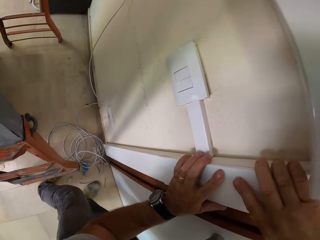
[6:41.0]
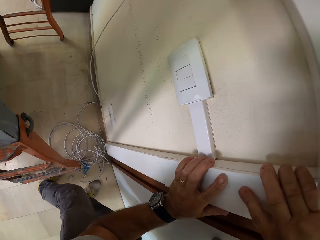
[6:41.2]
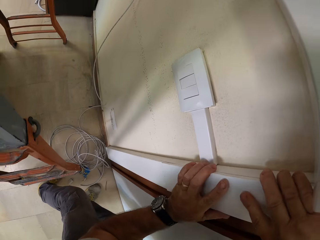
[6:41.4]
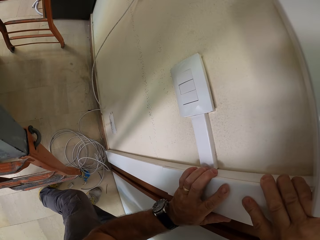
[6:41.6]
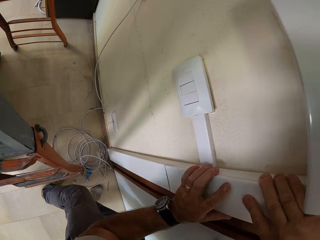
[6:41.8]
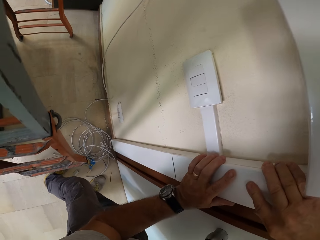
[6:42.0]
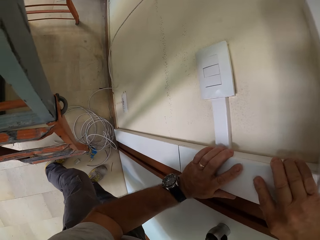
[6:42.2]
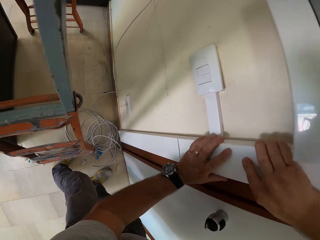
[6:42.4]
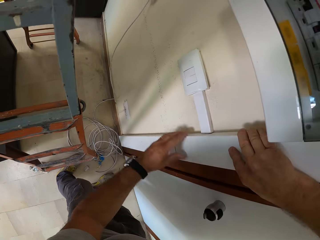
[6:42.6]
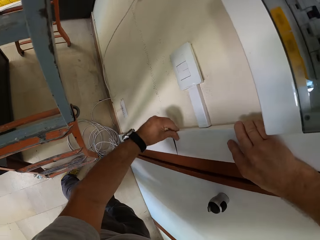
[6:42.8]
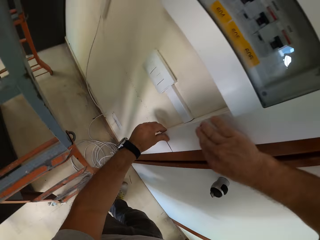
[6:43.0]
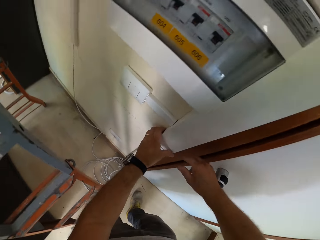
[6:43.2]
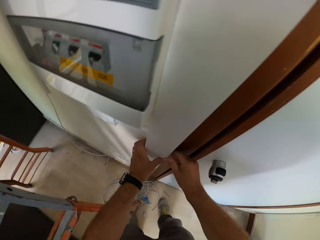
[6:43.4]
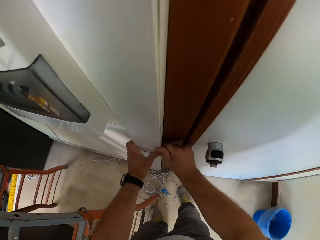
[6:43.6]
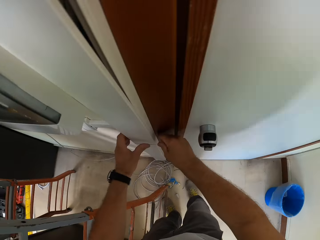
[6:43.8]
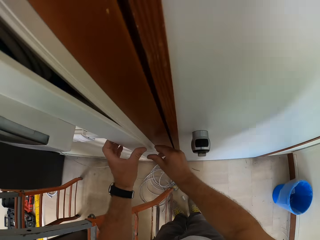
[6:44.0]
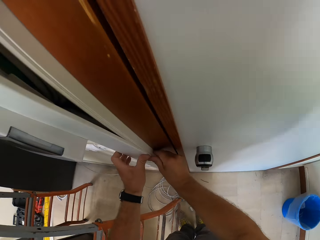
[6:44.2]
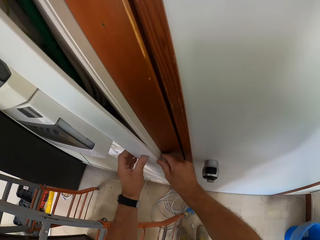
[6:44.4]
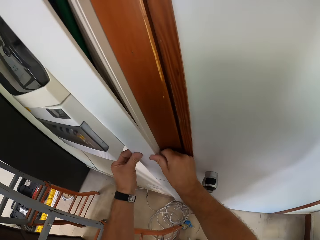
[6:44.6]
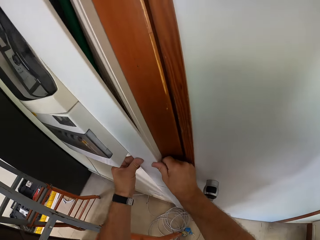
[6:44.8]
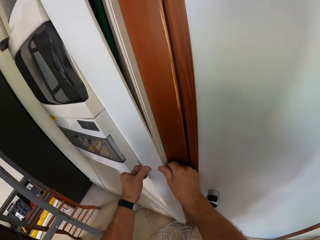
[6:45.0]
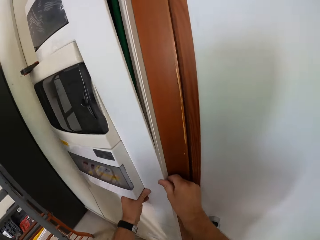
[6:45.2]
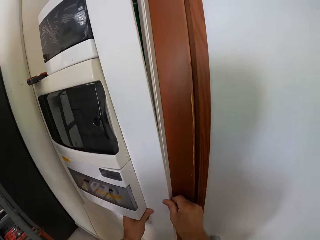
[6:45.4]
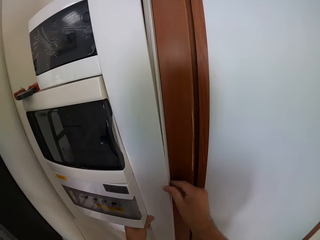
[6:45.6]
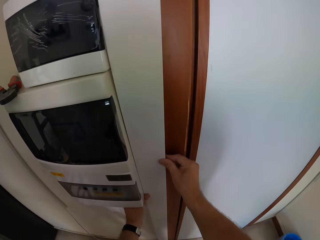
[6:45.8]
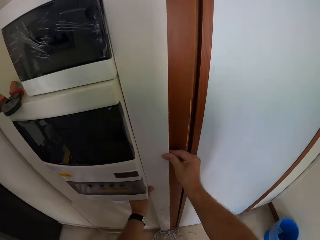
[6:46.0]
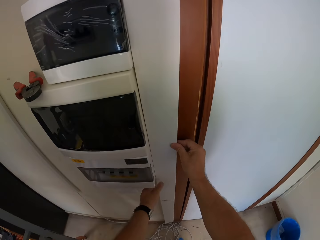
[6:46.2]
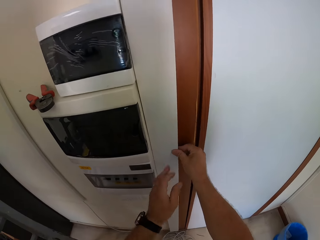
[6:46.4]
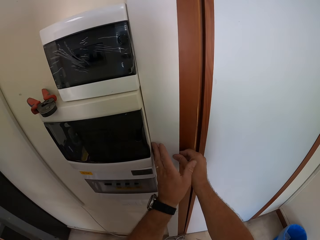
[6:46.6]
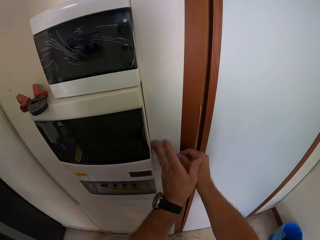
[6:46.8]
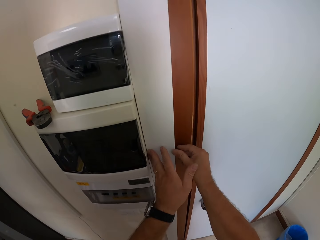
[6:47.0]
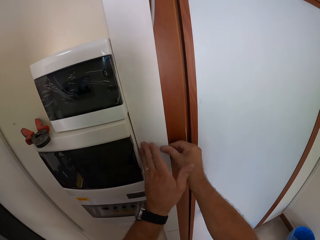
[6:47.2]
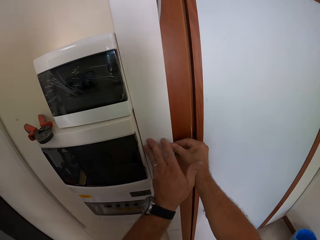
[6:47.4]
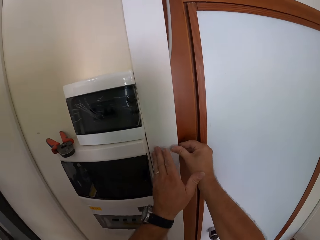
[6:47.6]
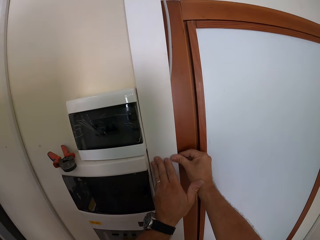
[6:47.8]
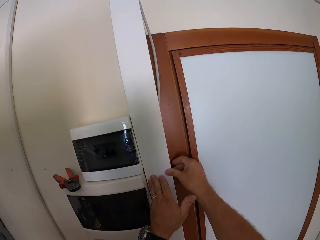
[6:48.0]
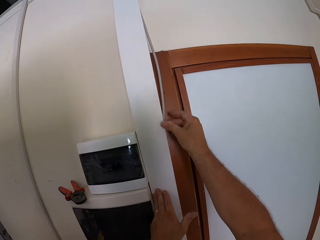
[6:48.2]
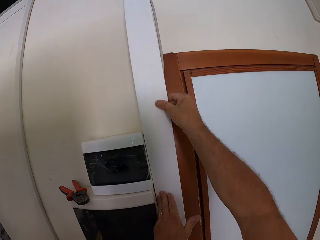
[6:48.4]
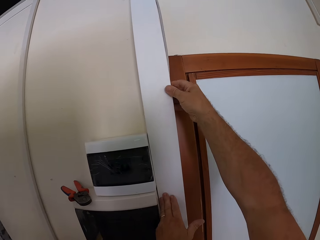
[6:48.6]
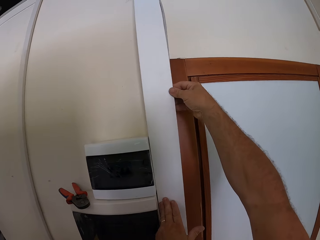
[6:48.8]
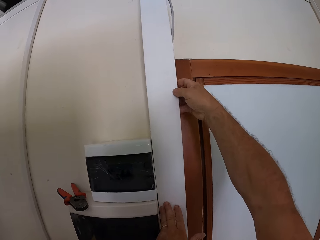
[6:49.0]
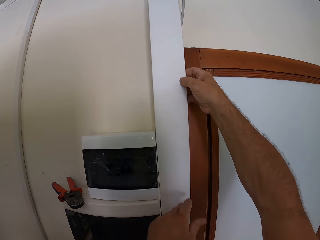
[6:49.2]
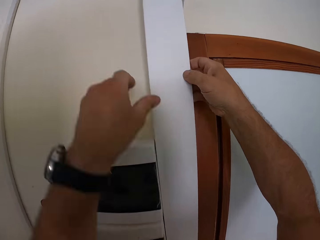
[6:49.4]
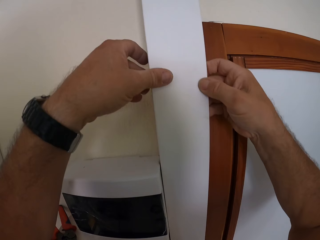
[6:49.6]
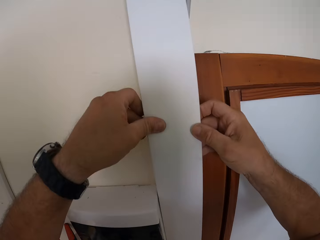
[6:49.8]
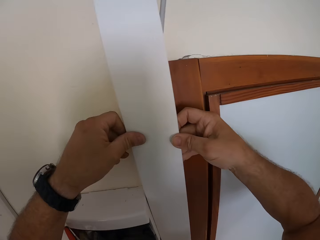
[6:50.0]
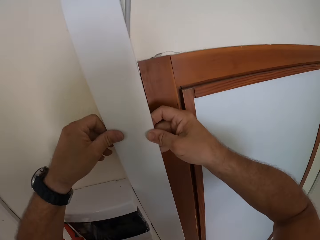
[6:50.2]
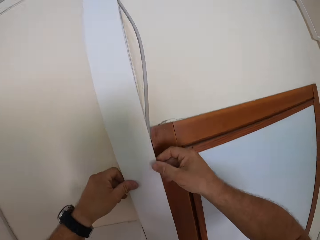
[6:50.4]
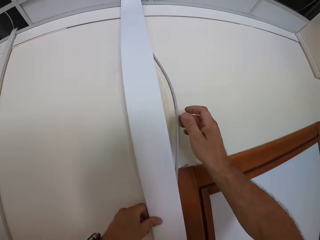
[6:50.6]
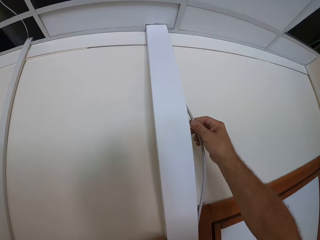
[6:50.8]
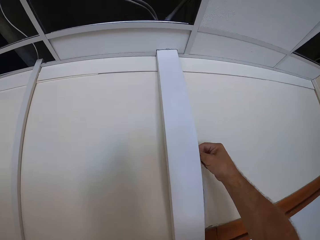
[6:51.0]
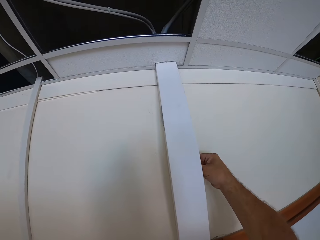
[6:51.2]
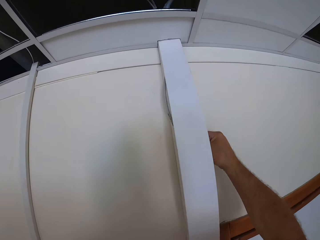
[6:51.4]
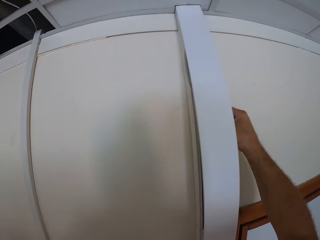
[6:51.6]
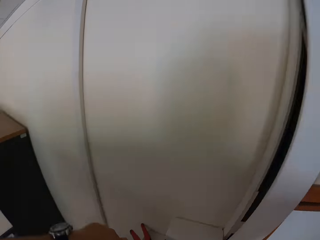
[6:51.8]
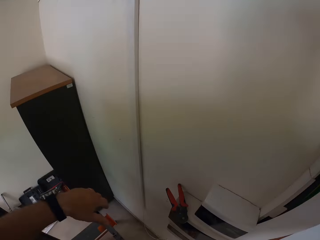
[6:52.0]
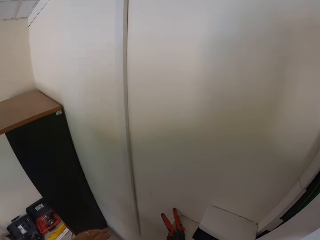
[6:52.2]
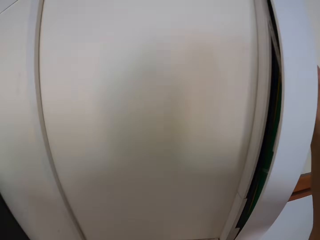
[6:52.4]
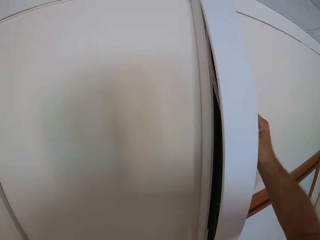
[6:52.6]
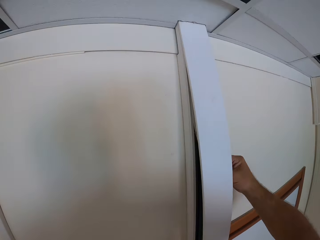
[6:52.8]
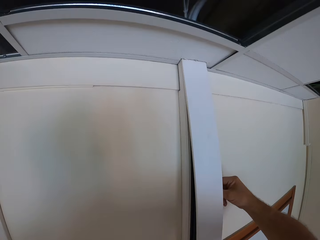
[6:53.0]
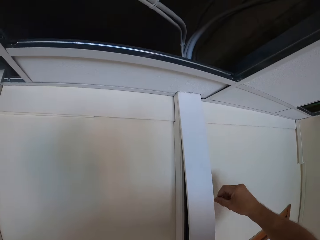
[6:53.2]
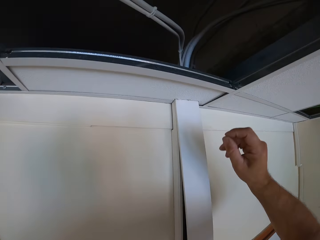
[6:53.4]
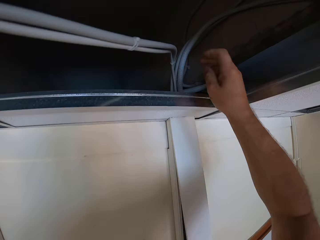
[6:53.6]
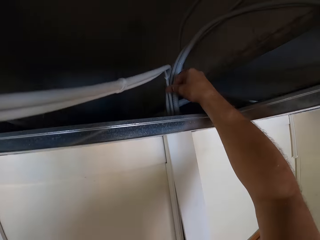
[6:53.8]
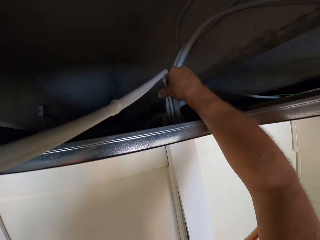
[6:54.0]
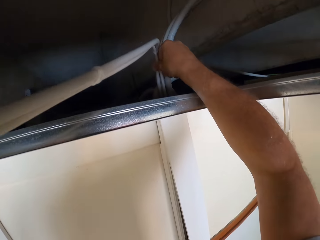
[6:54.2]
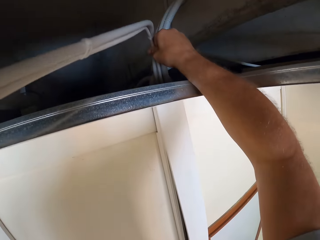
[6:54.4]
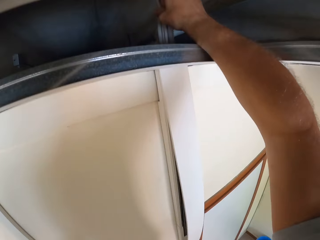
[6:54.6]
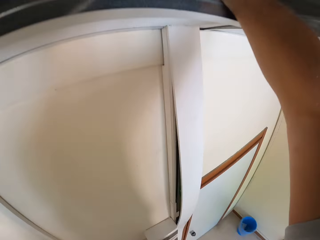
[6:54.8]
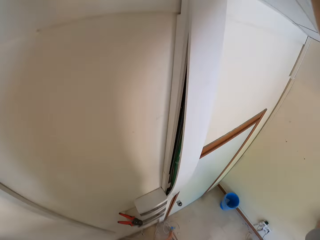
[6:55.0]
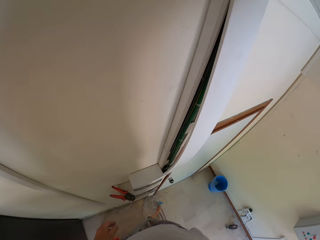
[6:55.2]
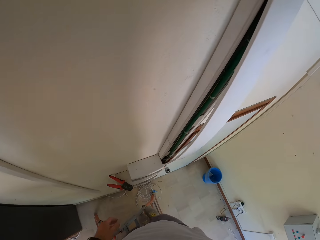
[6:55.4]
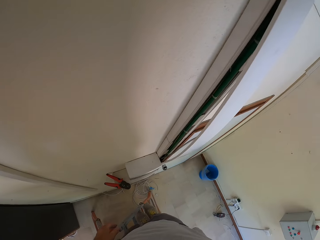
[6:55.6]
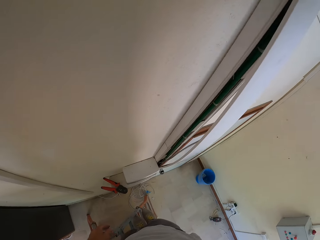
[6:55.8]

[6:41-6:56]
The camera wearer covers the cable. They adjust a wire into the wire casing again. They insert the cable. They adjust the wire above the ceiling.

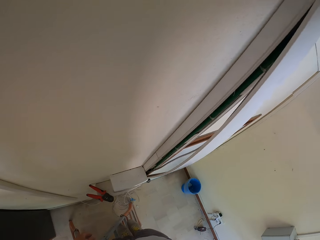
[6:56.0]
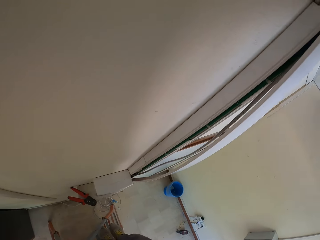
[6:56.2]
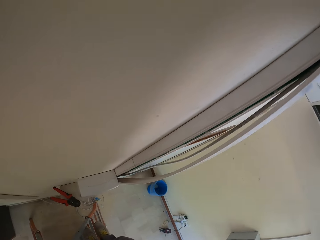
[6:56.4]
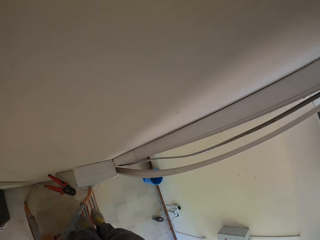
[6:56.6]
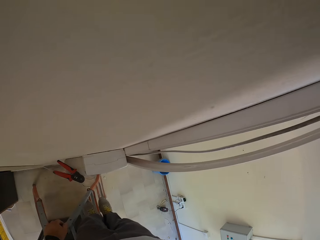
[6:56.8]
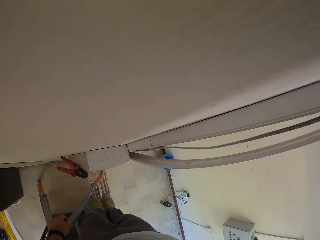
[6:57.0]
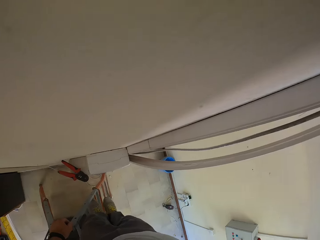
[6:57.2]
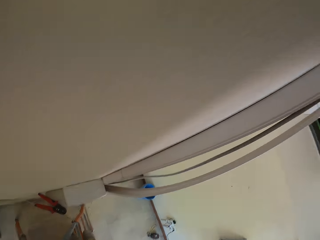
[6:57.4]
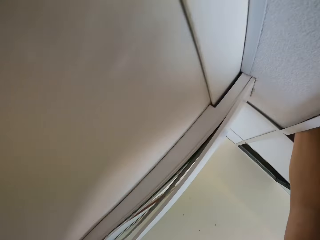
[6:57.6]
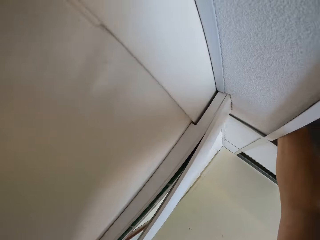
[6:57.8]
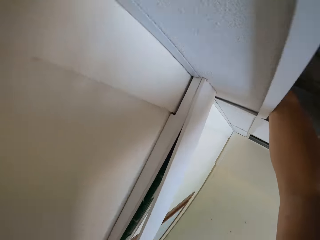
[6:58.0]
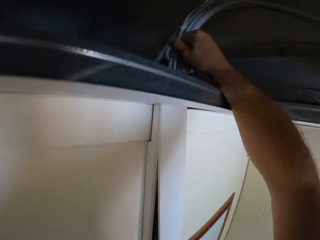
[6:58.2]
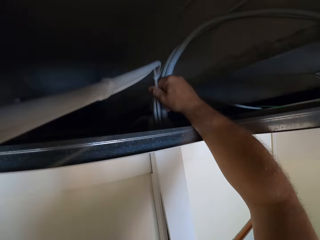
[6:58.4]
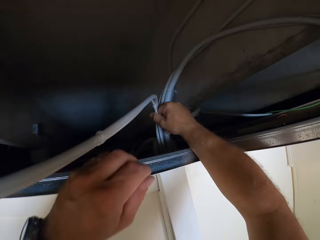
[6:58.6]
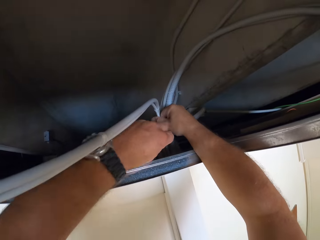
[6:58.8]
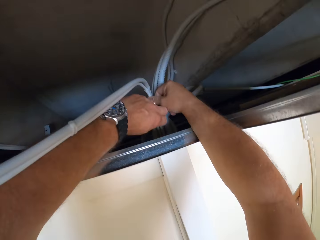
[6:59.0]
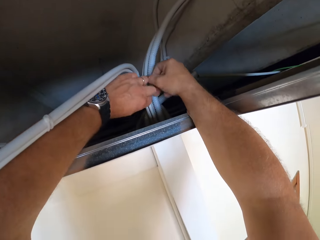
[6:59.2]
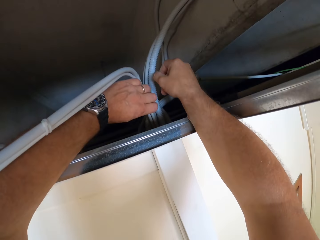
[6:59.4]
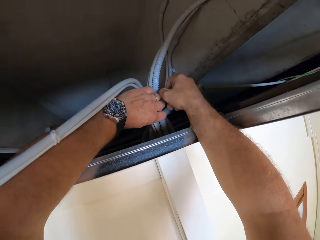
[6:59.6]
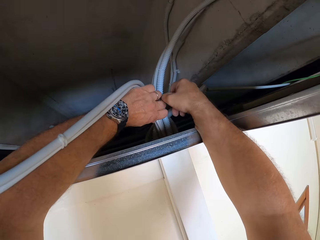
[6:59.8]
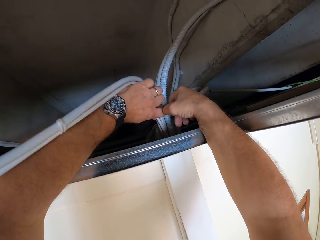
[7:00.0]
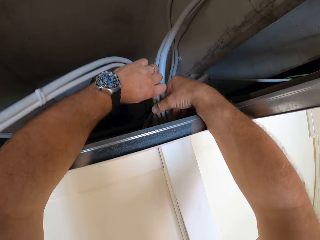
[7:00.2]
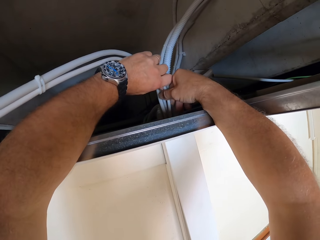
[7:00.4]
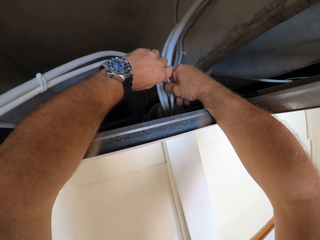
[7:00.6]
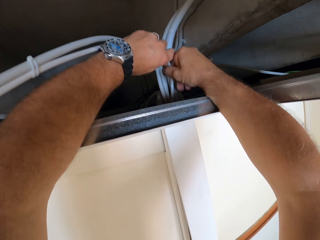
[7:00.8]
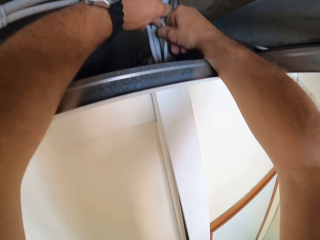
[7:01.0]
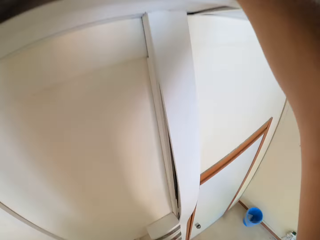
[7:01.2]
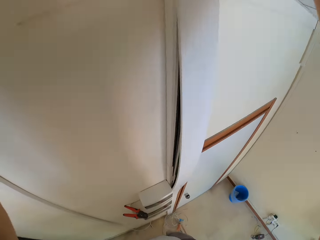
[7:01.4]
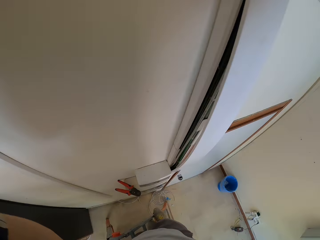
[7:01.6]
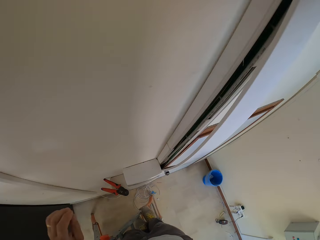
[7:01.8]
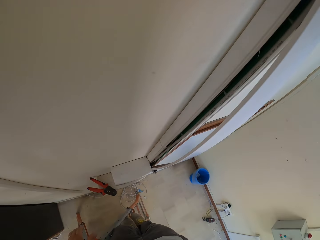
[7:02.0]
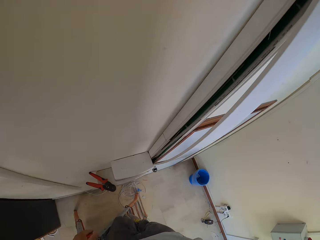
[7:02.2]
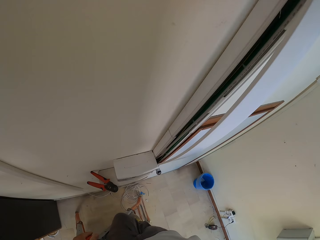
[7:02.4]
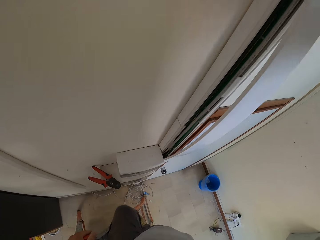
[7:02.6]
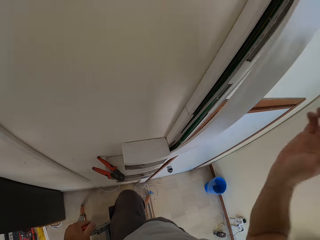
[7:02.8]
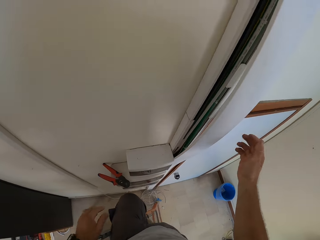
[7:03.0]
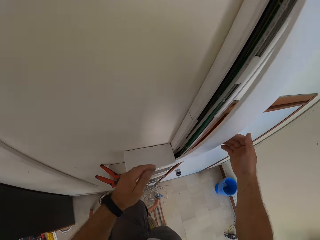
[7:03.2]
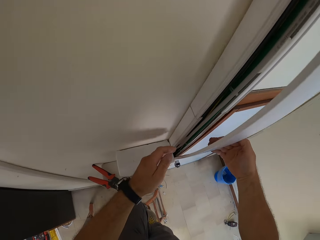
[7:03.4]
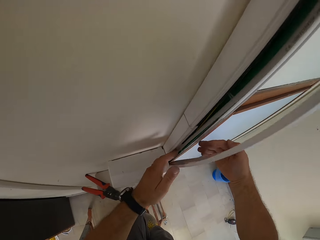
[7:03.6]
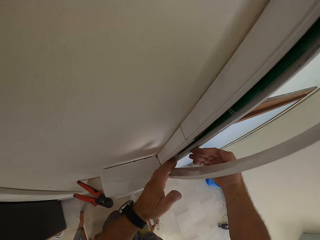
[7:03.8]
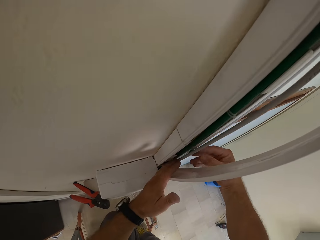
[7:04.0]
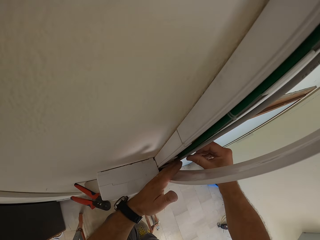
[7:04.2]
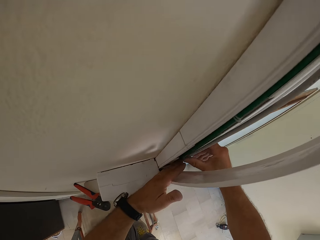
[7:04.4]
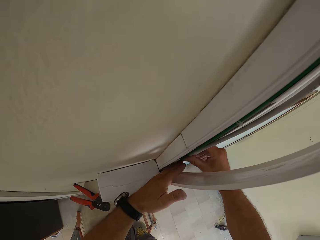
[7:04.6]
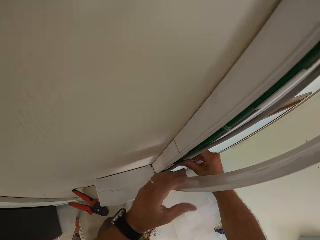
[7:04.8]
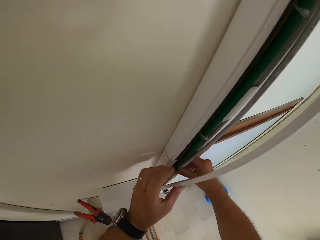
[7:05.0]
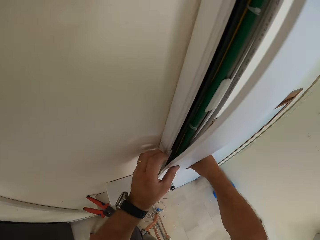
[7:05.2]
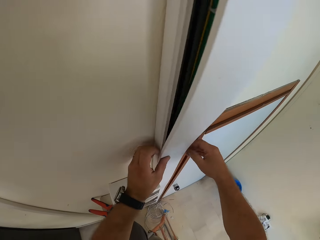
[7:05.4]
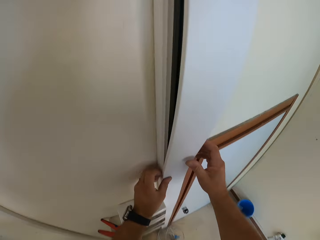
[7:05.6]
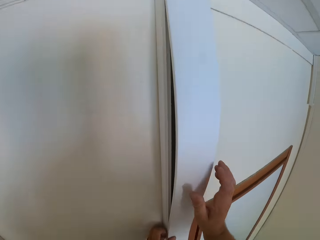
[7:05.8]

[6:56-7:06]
The camera wearer straightens the cable. They adjust a wire into the wire casing. They close the wire casing.
